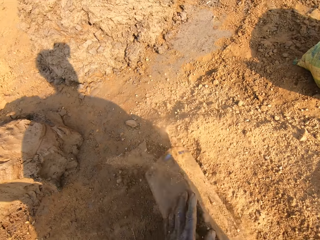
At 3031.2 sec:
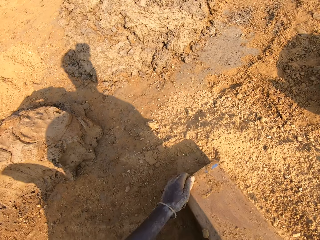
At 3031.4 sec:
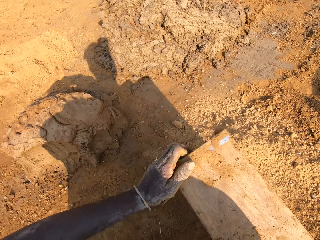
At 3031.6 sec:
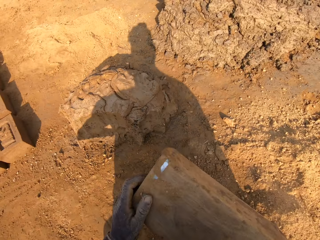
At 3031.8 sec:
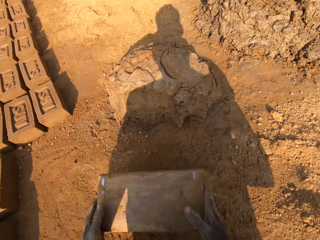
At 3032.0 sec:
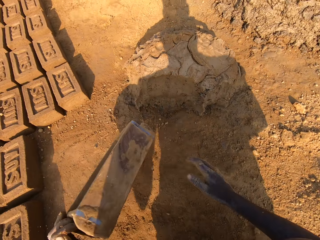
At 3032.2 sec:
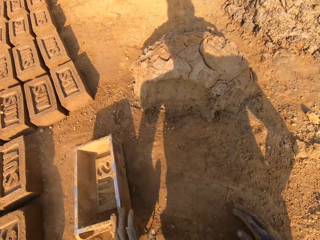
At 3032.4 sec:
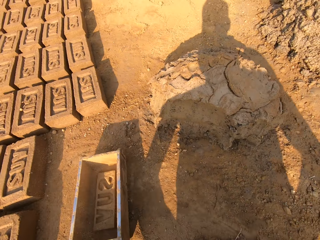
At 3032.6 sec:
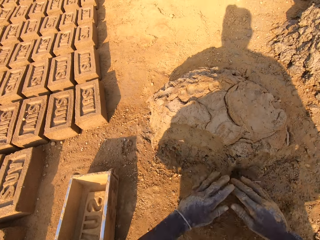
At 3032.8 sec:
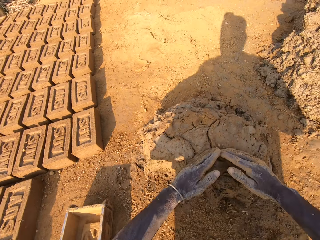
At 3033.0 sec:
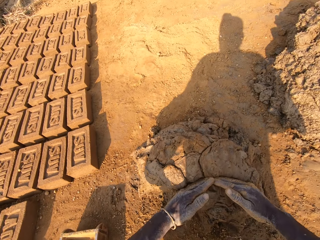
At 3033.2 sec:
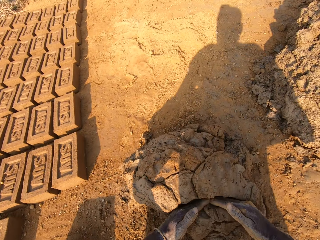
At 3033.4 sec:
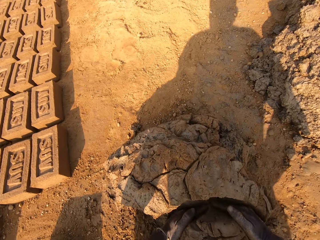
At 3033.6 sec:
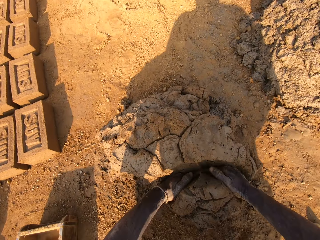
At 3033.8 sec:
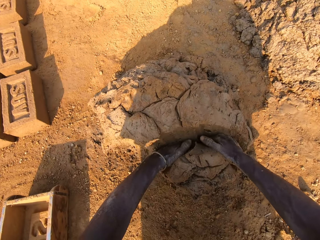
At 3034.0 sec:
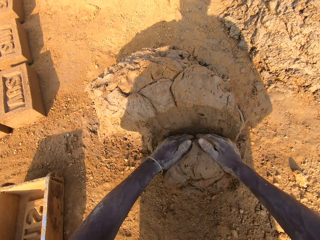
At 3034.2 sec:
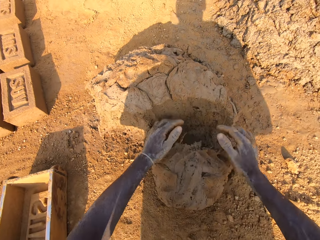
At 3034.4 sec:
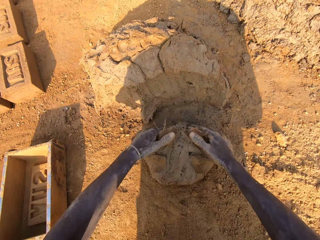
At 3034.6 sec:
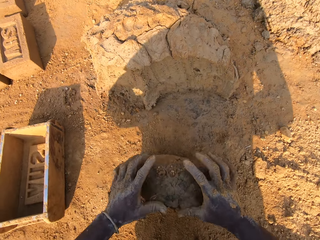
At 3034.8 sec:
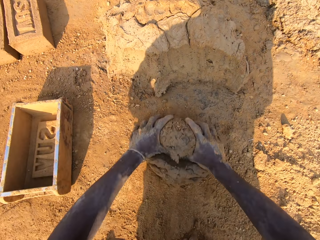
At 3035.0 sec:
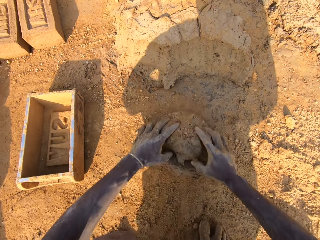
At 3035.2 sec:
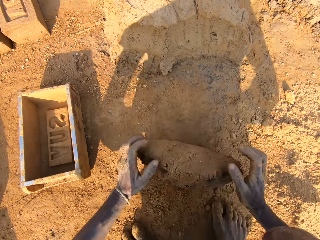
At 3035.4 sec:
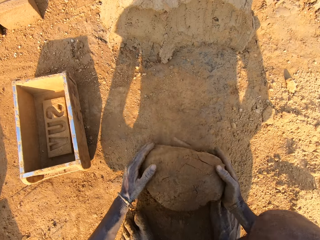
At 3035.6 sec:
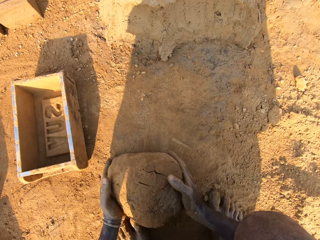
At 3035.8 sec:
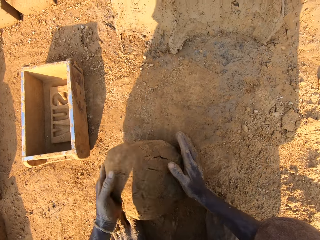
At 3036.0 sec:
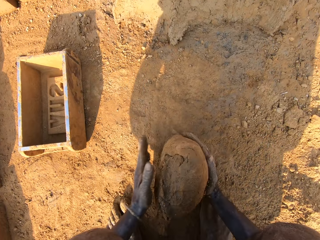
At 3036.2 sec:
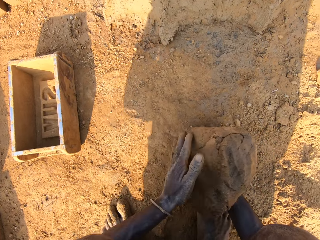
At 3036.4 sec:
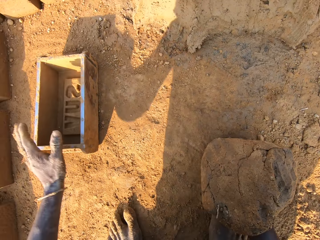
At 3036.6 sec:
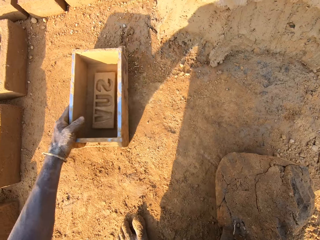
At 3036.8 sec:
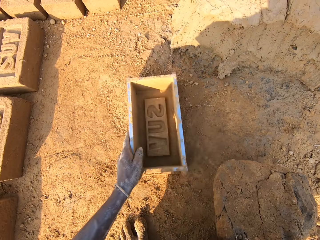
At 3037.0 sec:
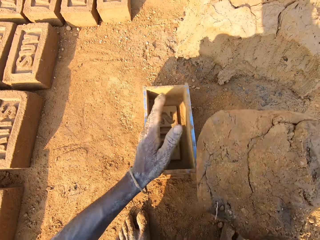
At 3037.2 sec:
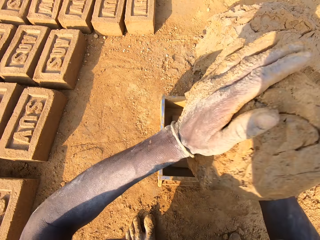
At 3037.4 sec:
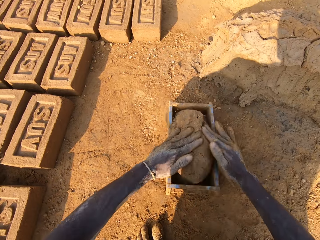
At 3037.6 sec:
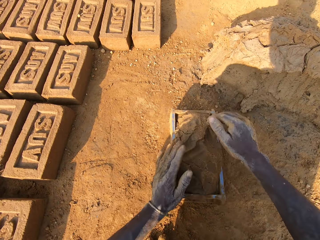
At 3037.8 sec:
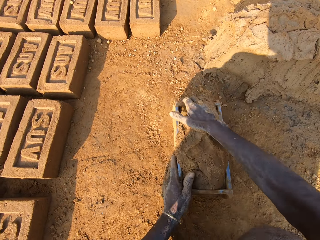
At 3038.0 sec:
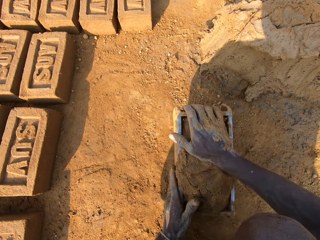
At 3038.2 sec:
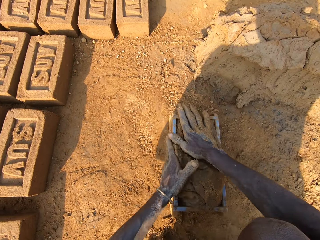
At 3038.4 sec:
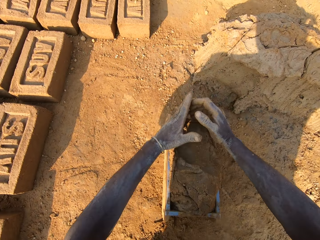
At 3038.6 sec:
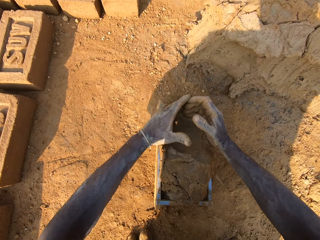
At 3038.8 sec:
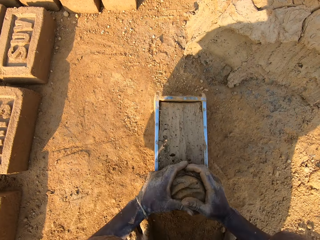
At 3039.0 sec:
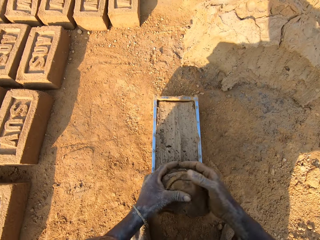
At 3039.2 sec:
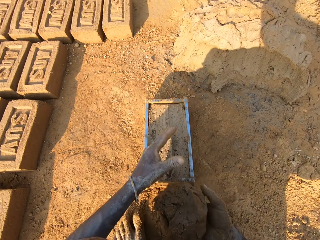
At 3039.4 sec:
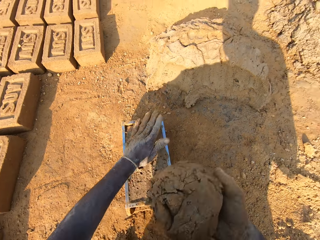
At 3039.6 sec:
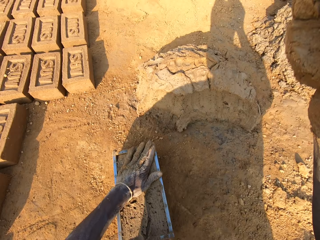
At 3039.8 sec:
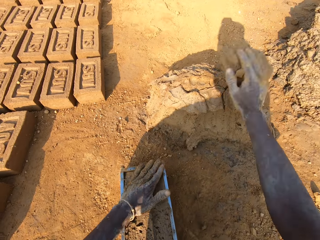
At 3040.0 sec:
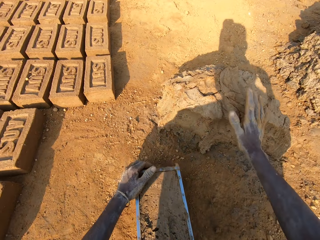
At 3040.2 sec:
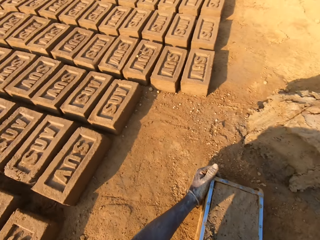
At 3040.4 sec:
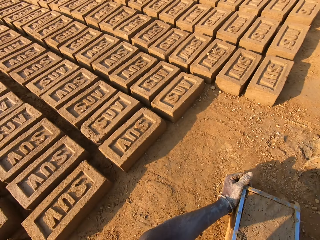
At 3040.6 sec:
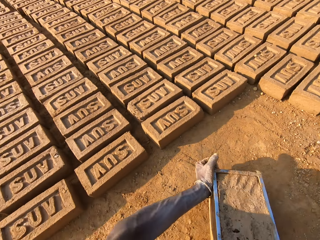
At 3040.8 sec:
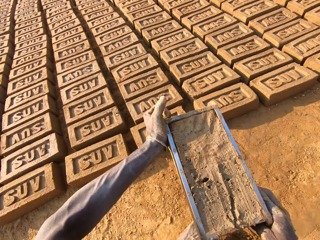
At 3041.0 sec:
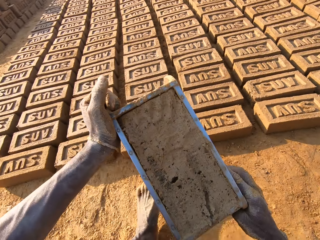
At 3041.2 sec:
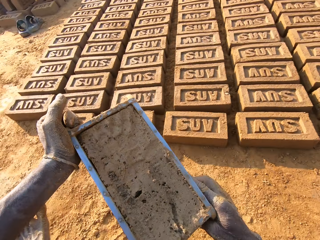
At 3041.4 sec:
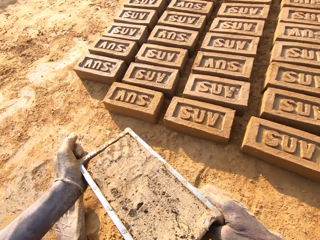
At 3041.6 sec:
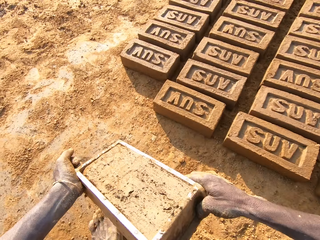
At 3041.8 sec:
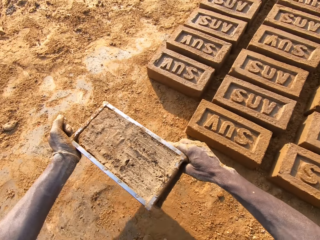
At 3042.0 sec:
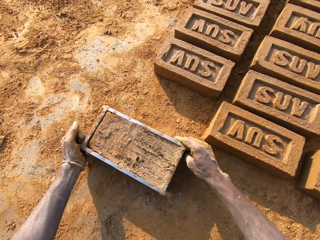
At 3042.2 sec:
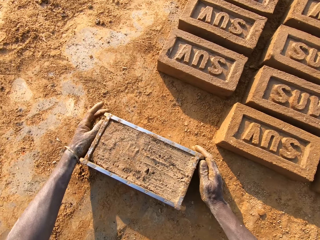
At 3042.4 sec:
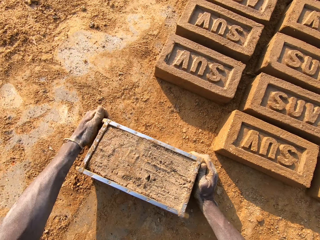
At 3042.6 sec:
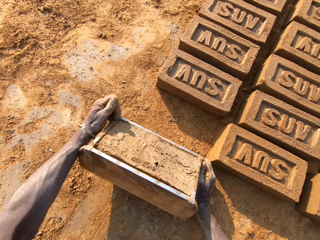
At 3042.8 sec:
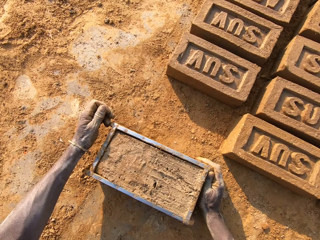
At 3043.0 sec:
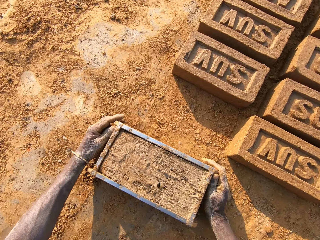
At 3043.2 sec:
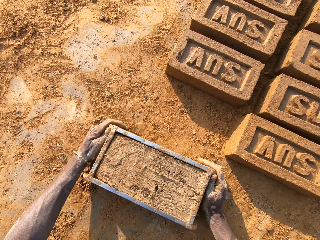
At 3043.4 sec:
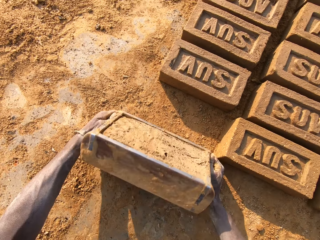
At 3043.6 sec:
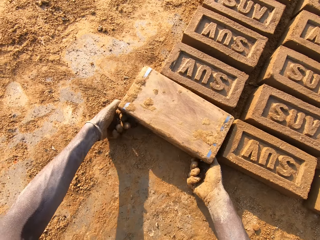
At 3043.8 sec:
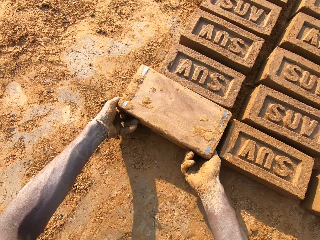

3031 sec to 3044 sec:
The camera wearer puts clay in the brick mold. He empties the clay to the ground. He drops the brick mold on the ground. He picks up the brick mold on the ground. He rubs his hands on the clay. He scoops mortar or mud from a pile of mortar on the ground with his hands. He molds the mud with his hands. He mixes the scooped mortar with the clay. He picks up the brick mold on the ground. He slams the mortar into the brick mold. He scoops the excess out of it in the brick mold. He throws the excess mortar on the pile of mortar. He picks up the brick mold from the ground. He walks on the ground. He puts the brick mold on the ground.

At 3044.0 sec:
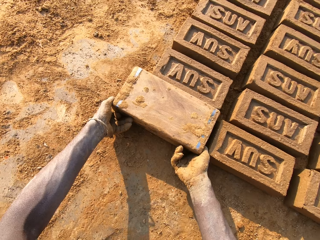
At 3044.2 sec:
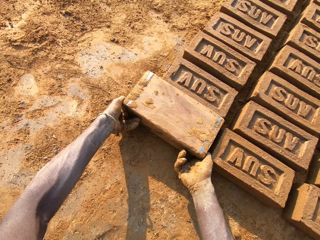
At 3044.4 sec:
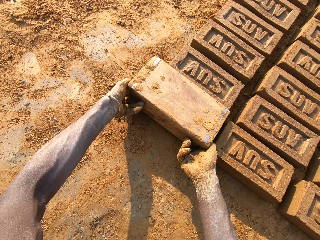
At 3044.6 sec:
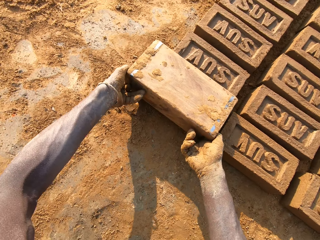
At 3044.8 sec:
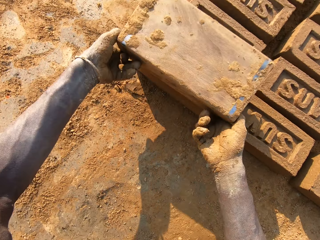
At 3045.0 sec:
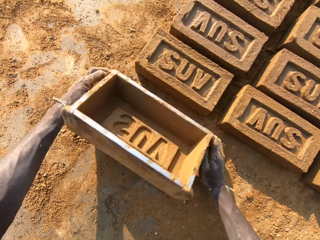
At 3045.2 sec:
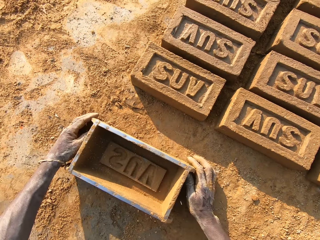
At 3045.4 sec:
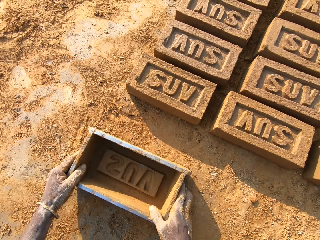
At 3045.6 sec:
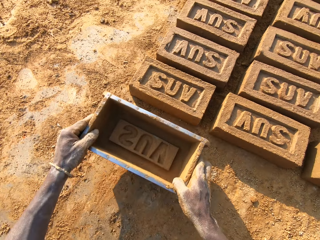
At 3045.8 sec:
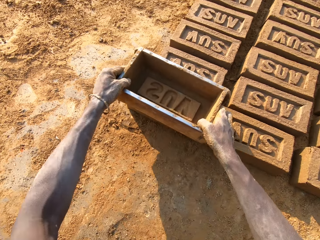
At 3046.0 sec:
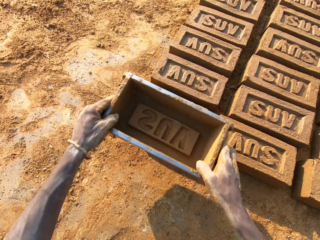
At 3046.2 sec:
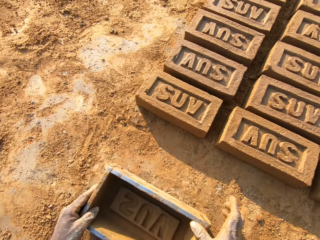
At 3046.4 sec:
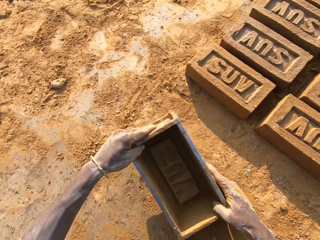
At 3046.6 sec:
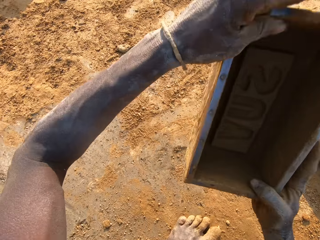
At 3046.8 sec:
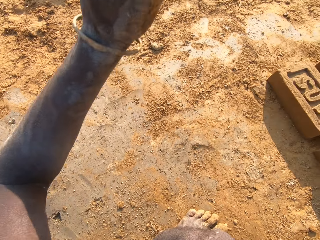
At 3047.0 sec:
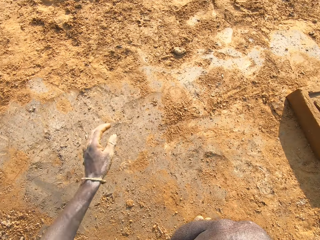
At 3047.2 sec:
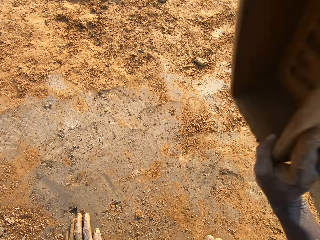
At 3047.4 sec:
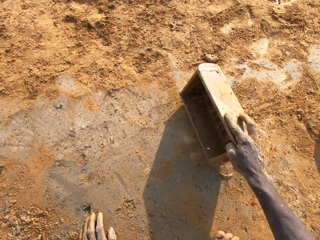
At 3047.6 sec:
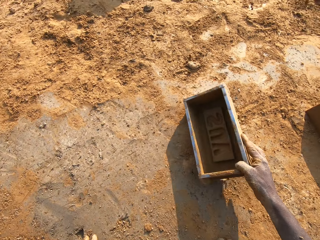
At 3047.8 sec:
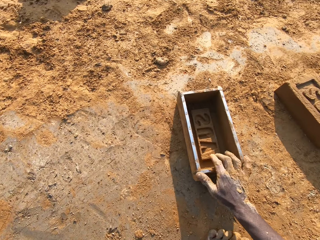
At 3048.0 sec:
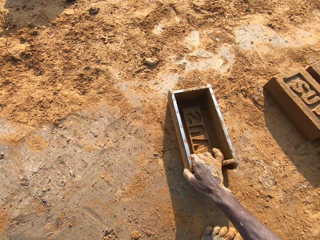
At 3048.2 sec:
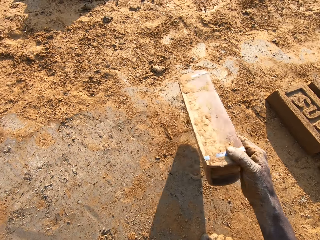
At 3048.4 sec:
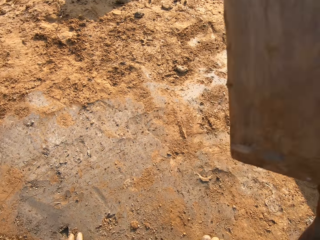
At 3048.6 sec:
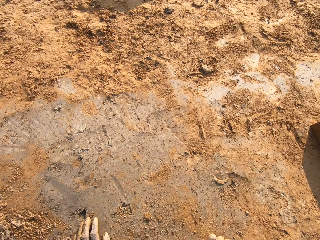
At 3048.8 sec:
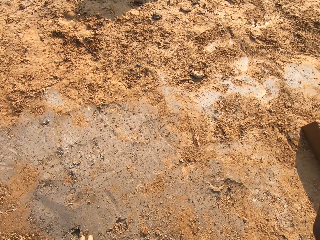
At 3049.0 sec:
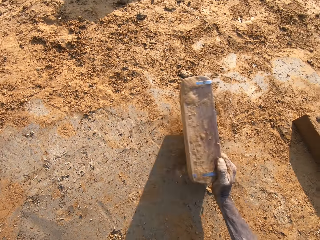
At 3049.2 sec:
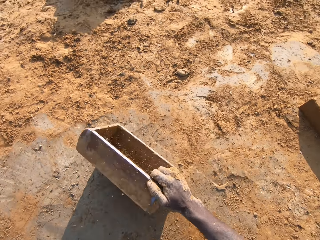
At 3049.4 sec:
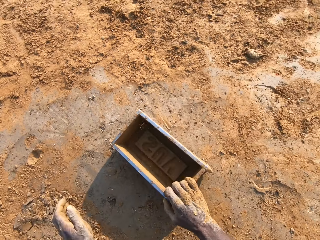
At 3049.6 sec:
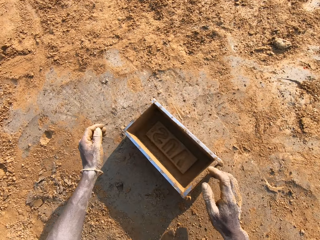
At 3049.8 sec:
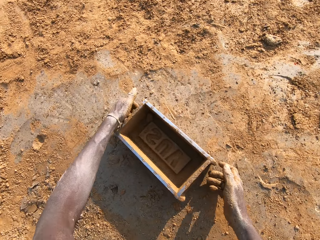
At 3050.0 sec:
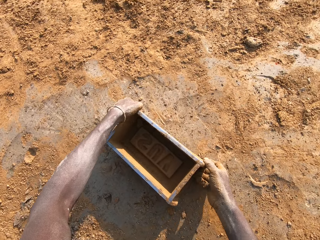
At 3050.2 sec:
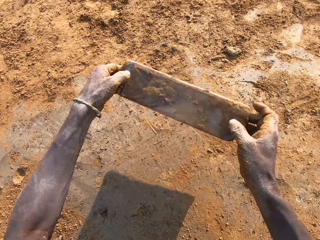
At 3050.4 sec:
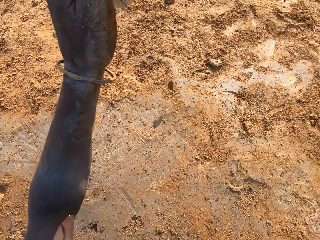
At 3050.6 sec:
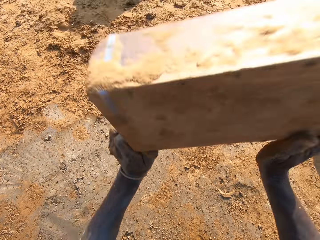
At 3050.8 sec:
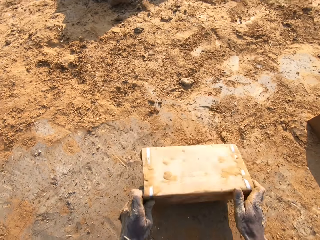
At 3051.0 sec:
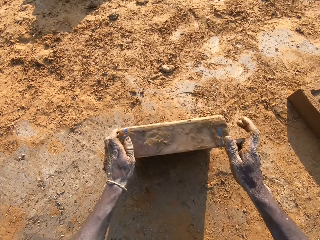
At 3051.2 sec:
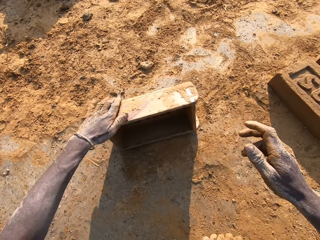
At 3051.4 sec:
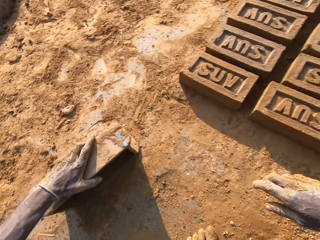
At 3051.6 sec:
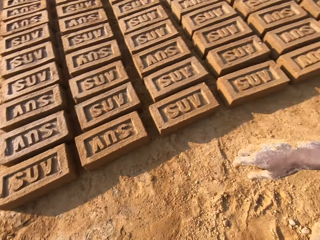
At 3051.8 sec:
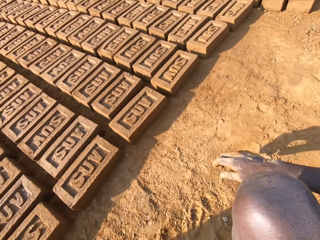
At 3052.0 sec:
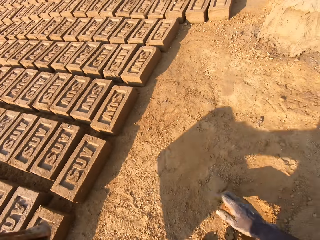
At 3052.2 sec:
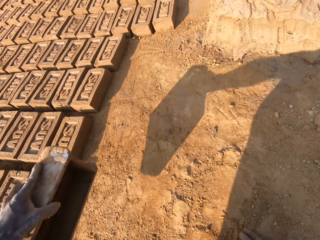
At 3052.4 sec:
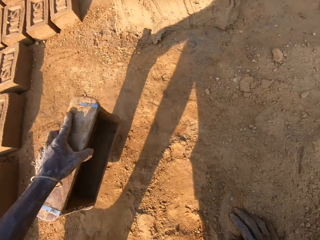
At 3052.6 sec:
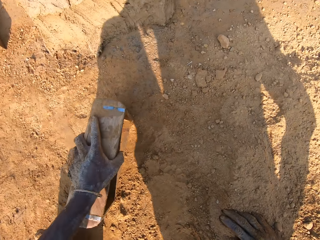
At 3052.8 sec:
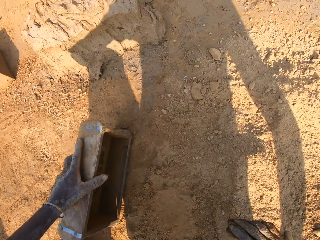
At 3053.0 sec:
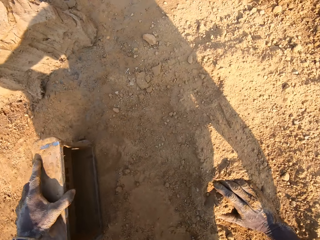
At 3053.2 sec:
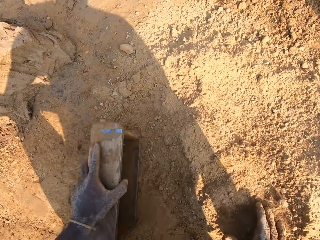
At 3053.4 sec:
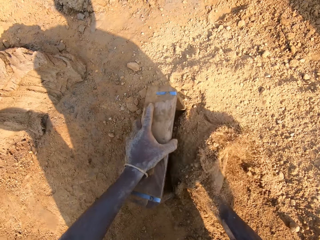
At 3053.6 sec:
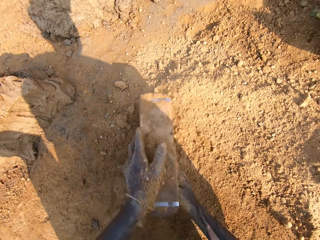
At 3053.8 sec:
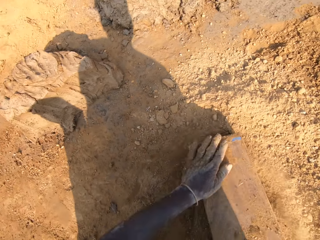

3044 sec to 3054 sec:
The camera wearer makes a brick with a brick mold. They empty the brick to the ground. They drop the brick mold on the ground. They pick up the brick mold from the ground. They slam the brick mold on the ground. They remove the mud on the brick mold. They put the brick on the ground. They pick up the brick on the ground. They put the brick on the ground. They pick up the brick on the ground. They put the brick on the ground. They put the soil in the brick mold.
